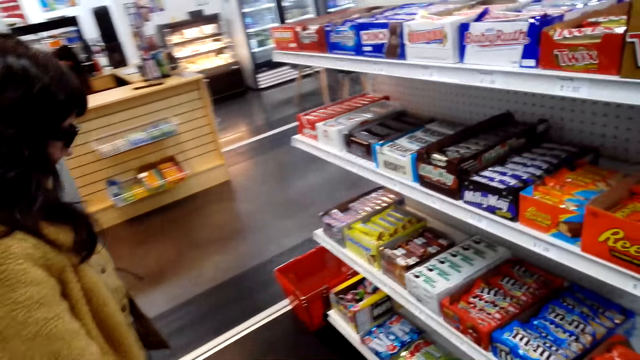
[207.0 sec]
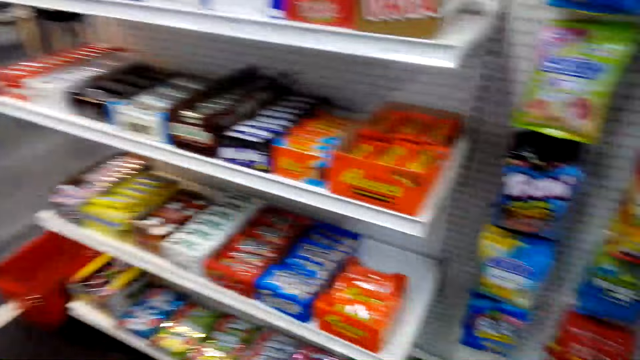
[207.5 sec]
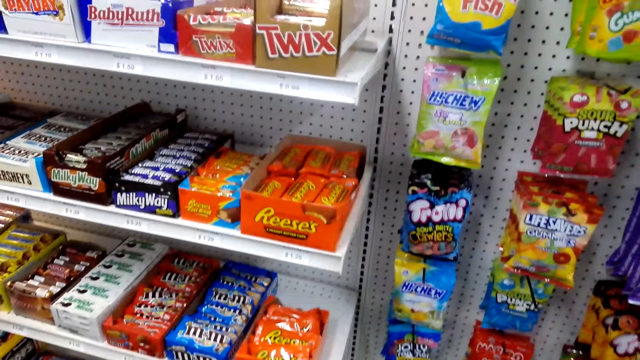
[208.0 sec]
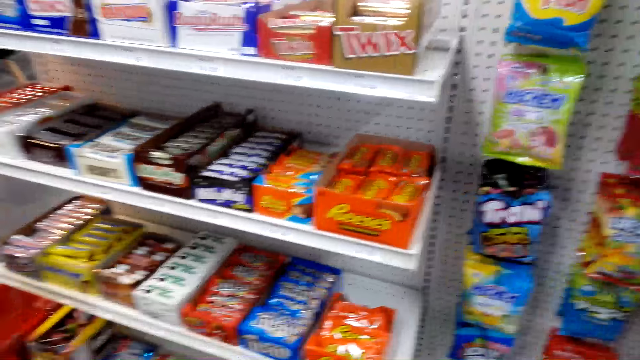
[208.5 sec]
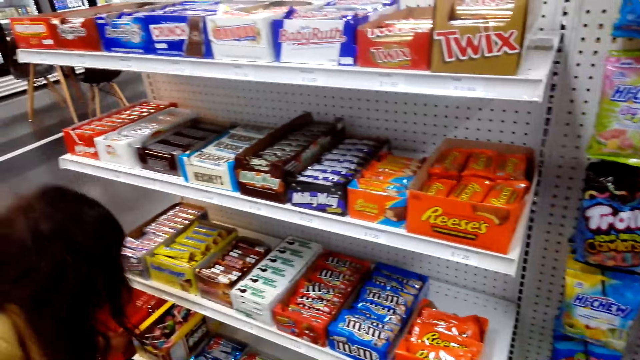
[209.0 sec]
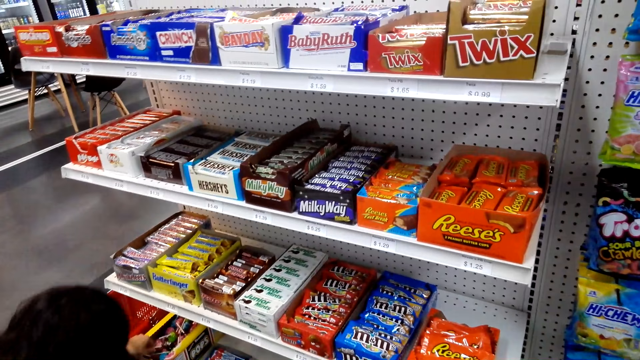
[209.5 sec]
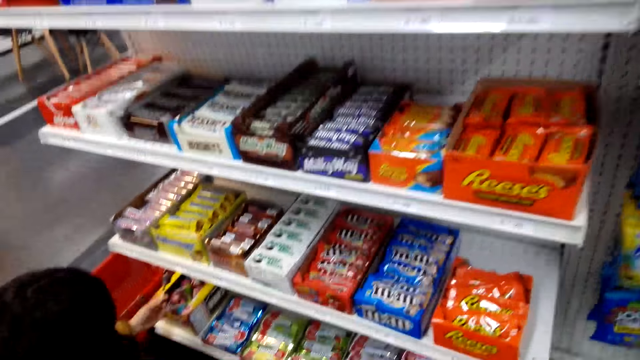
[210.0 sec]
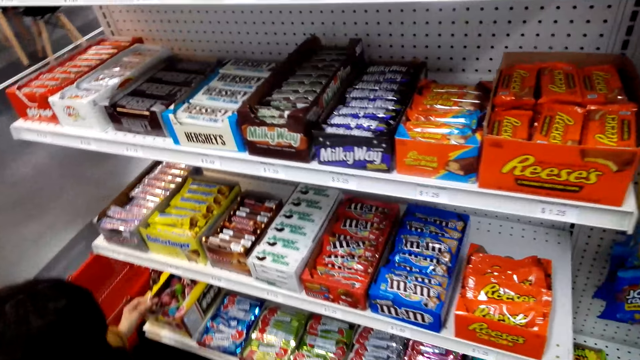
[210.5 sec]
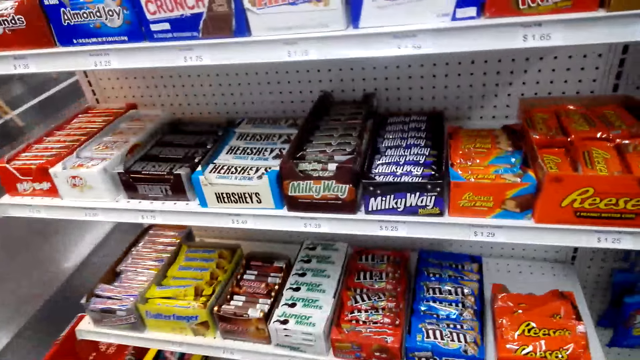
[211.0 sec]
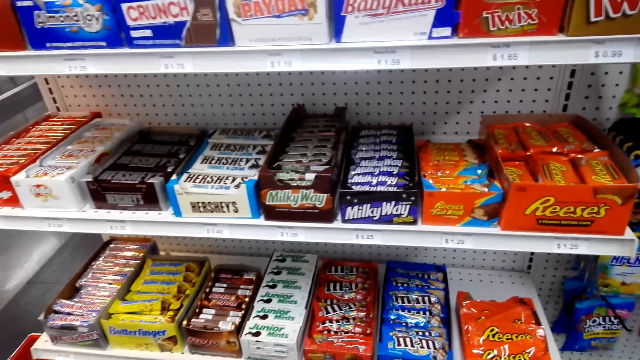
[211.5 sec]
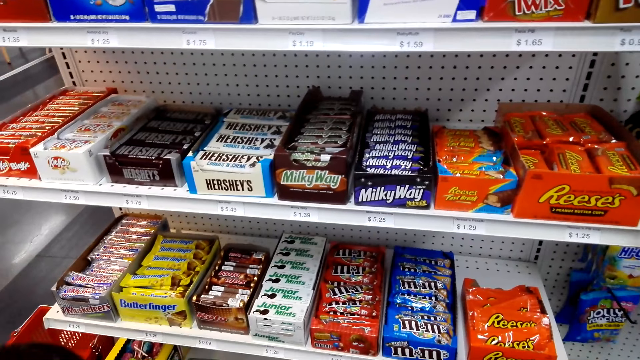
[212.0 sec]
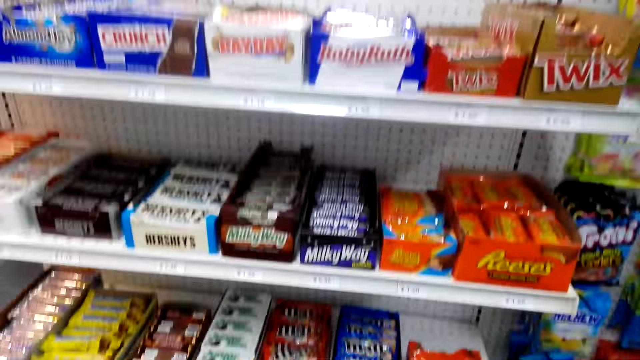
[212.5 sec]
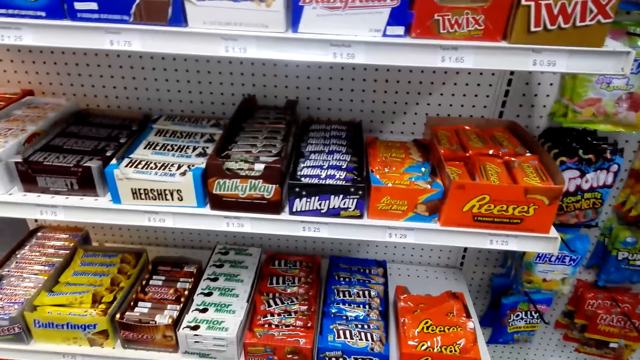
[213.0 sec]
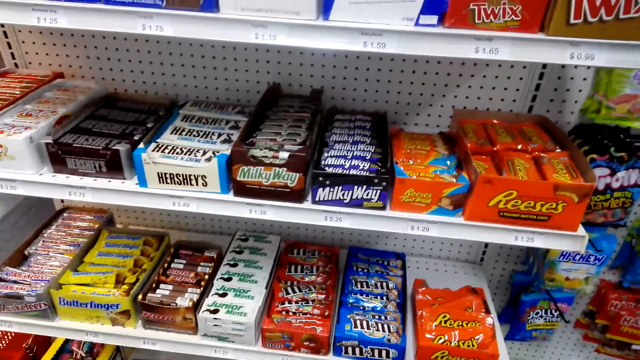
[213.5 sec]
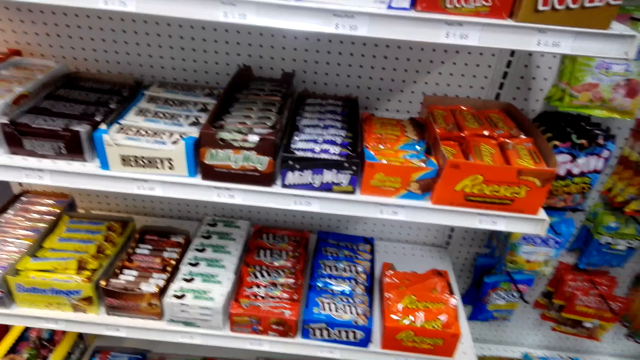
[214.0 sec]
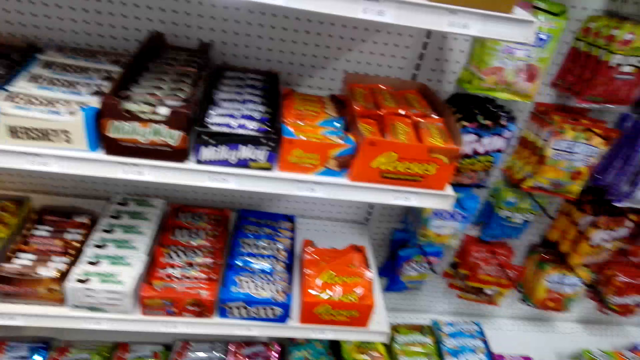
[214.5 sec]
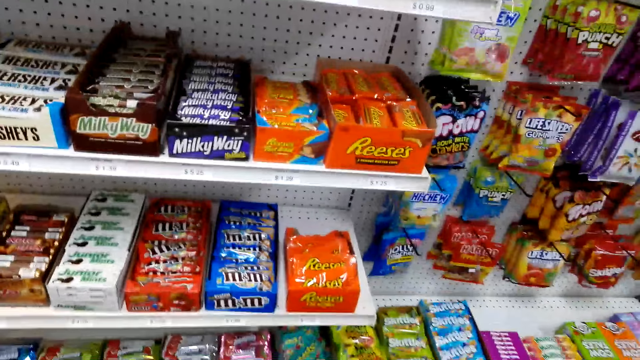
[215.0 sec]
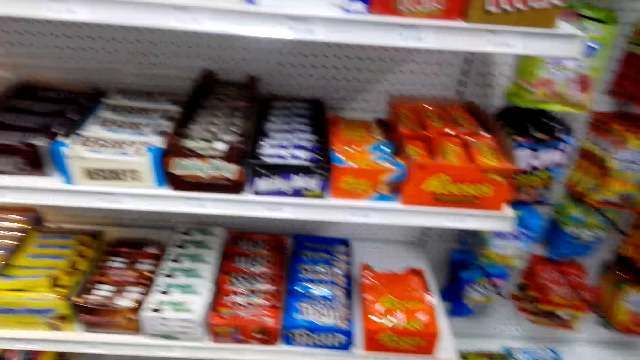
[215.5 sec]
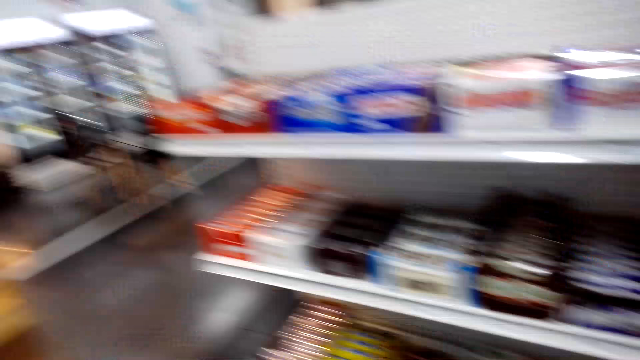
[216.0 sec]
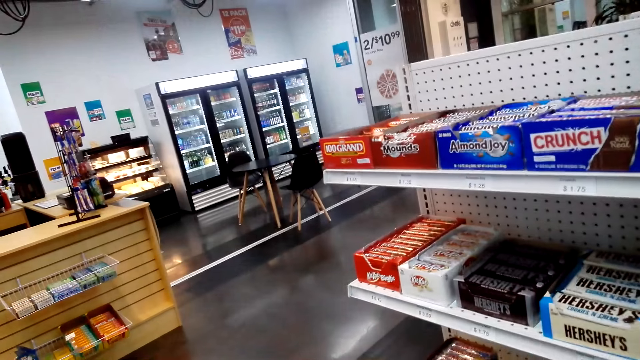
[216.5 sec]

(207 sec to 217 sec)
A lady squats to the floor. The camera wearer talks to the lady.

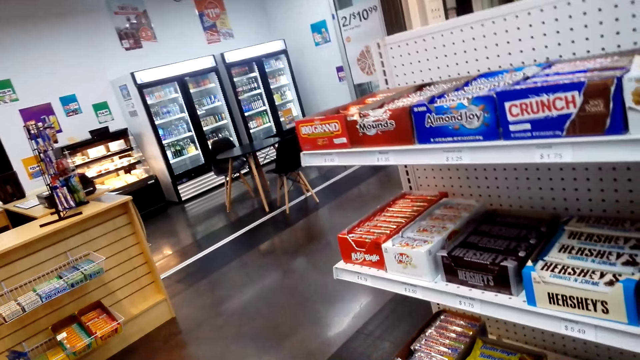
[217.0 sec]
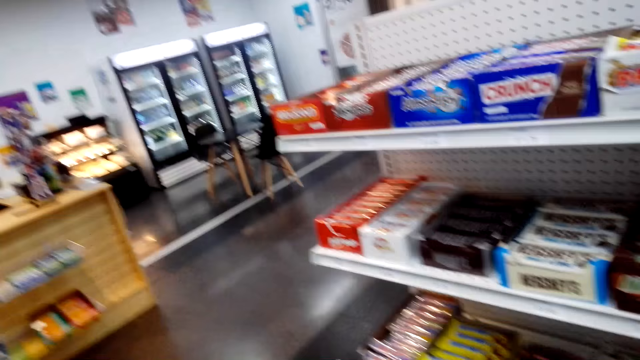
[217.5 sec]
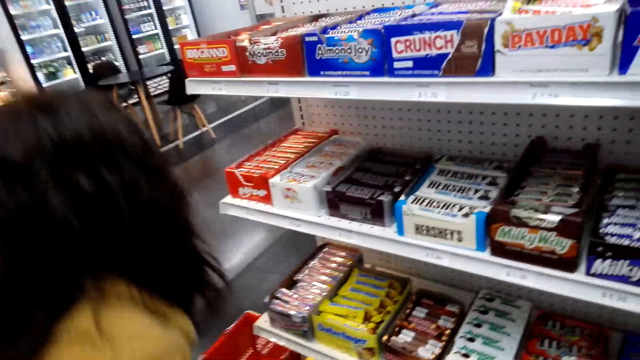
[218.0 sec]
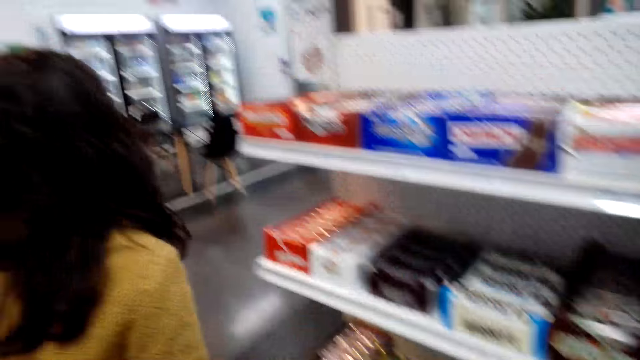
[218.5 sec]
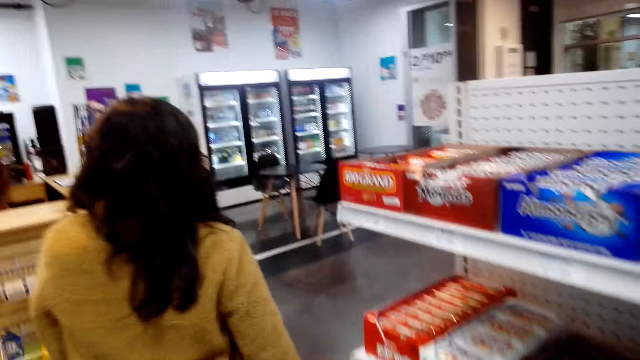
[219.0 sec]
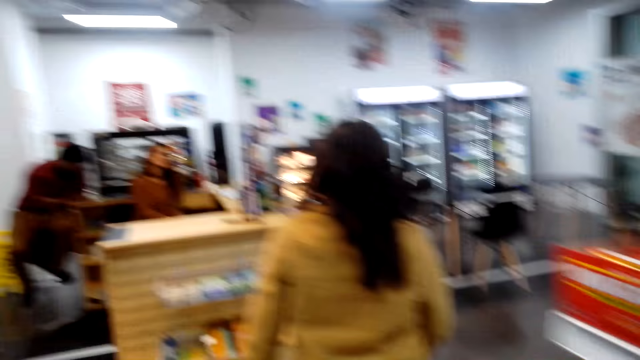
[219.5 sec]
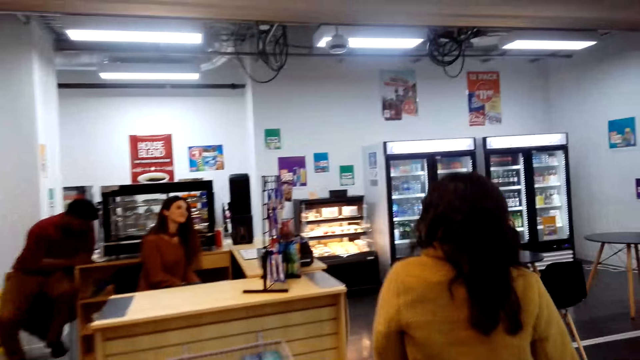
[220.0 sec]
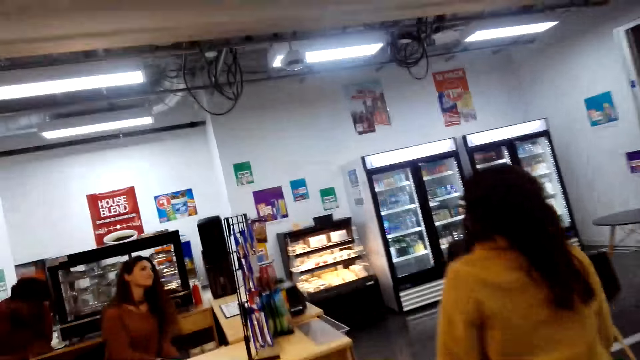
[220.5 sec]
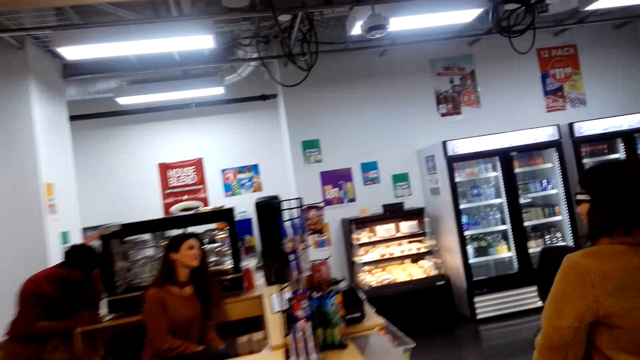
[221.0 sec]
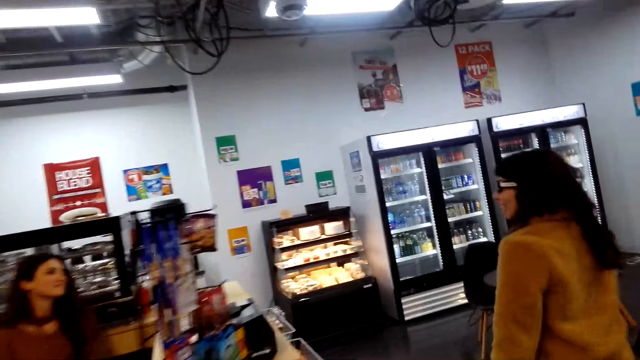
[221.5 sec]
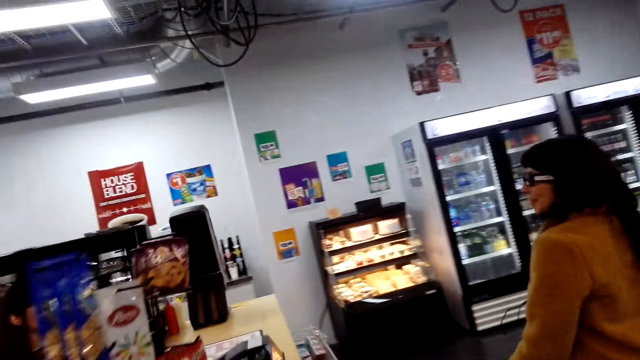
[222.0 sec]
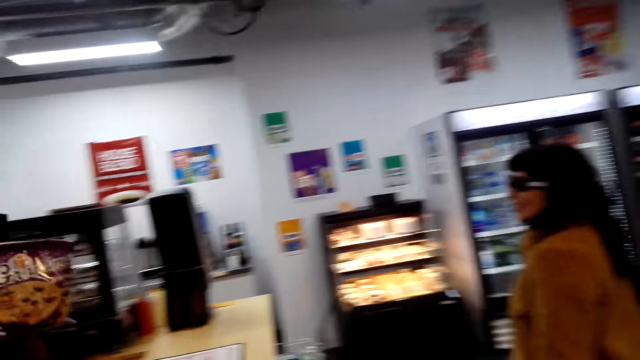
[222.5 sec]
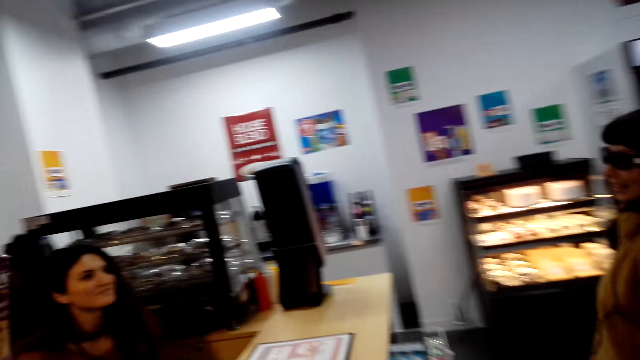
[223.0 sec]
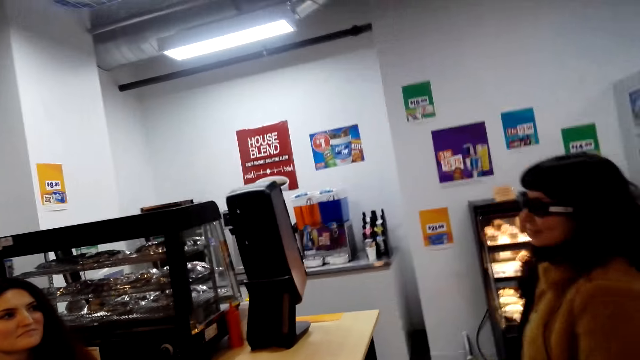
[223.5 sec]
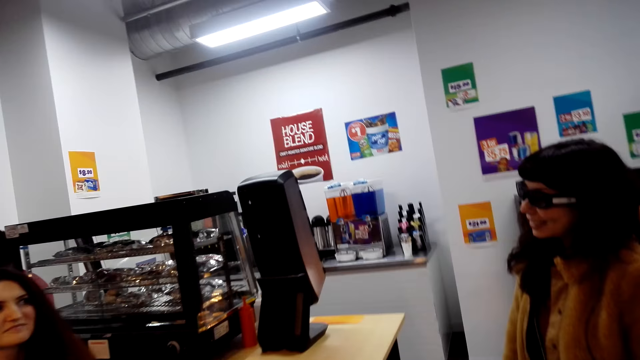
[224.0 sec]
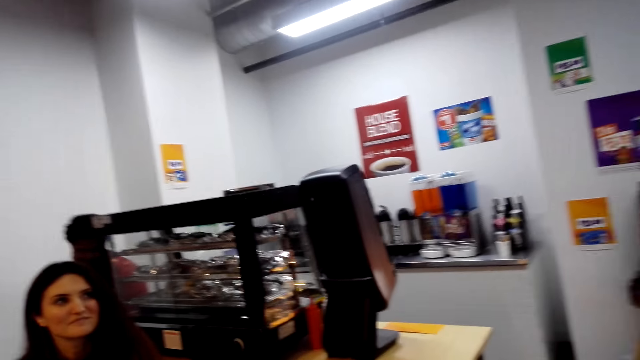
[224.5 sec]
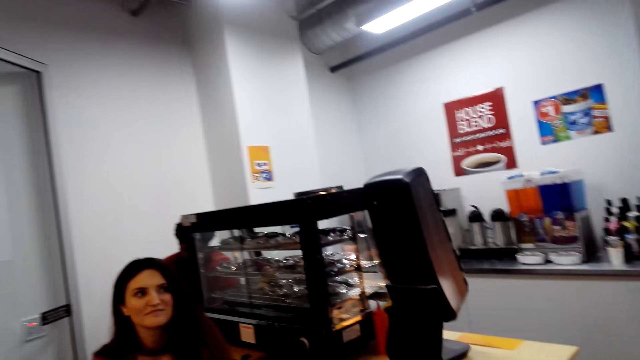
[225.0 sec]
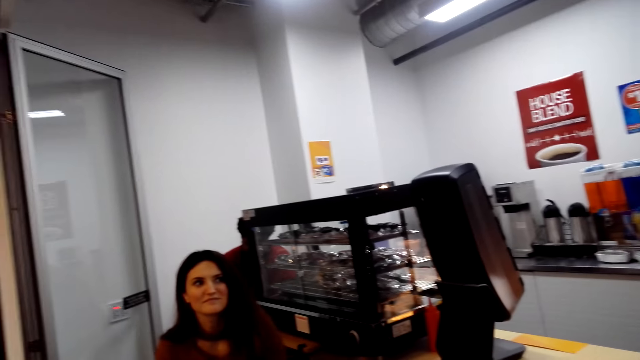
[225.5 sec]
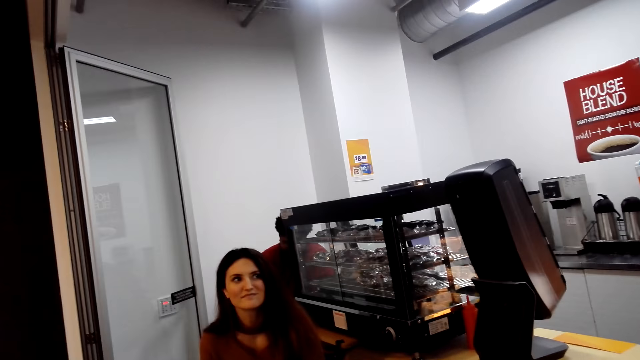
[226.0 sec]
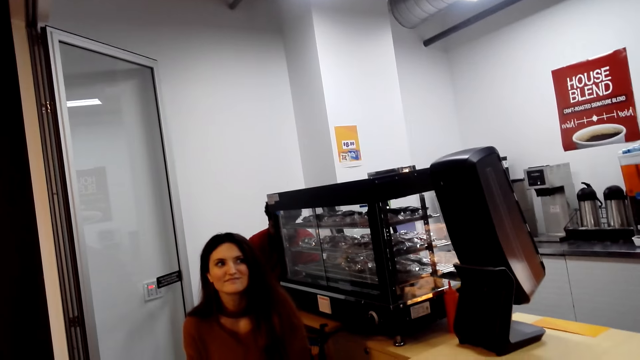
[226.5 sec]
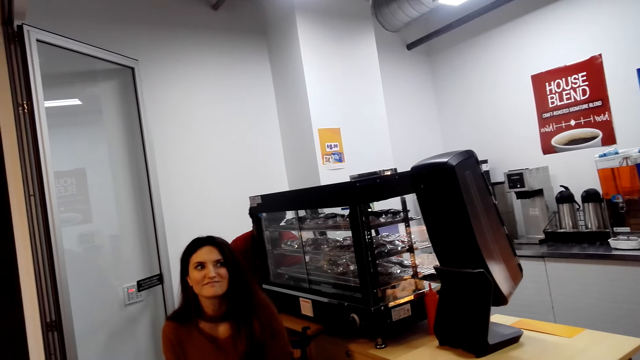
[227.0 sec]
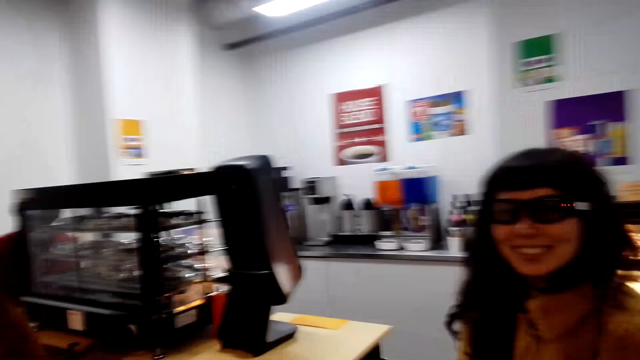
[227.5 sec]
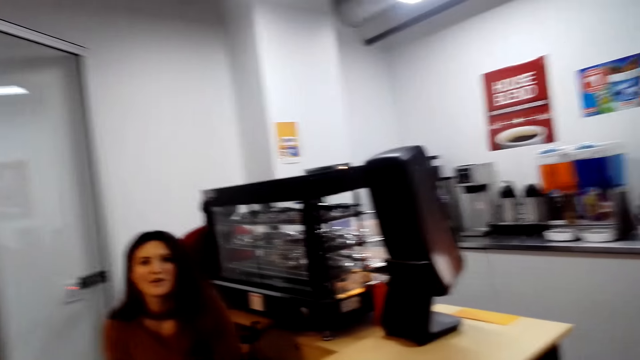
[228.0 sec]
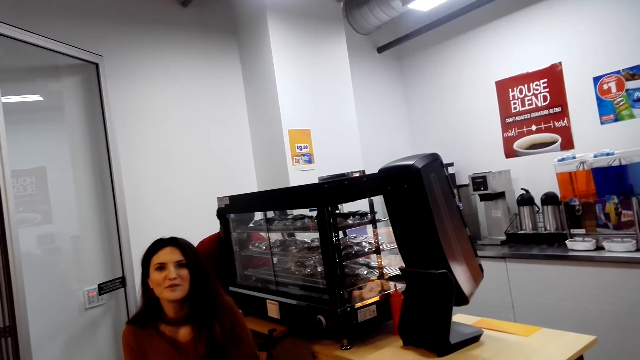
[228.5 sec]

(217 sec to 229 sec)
A lady walks in the building. The camera wearer walks behind the lady and walks around the store. Another lady sits at a counter. The first lady talks to a cashier and stands at the counter. The camera wearer looks around.
